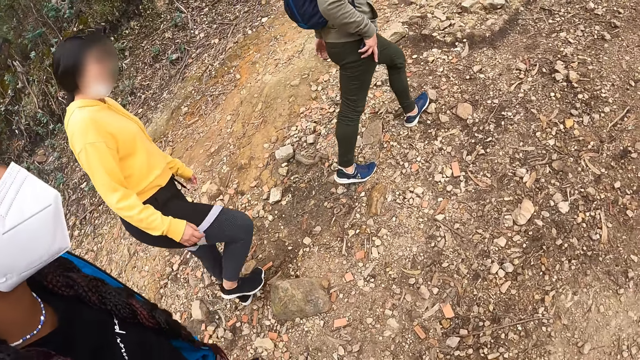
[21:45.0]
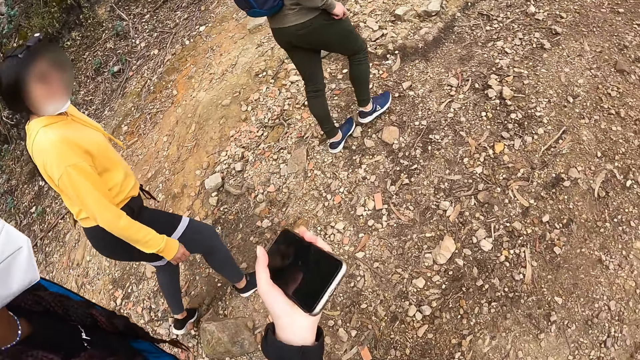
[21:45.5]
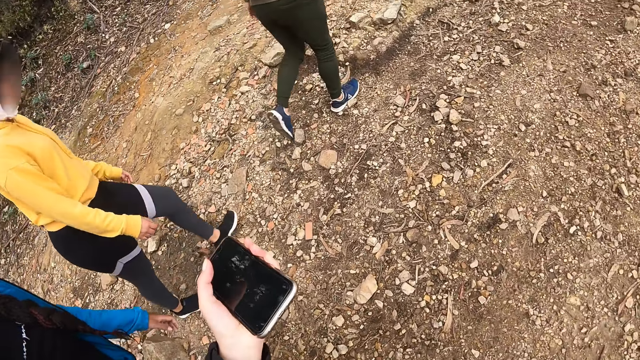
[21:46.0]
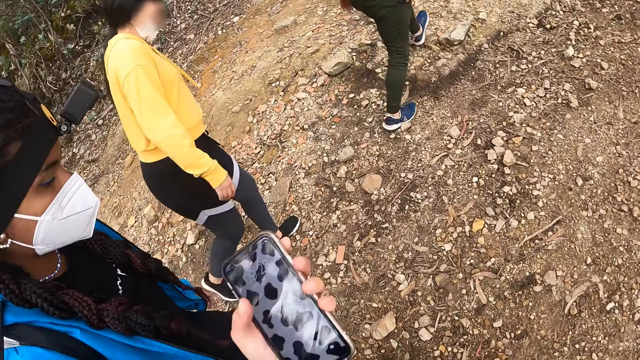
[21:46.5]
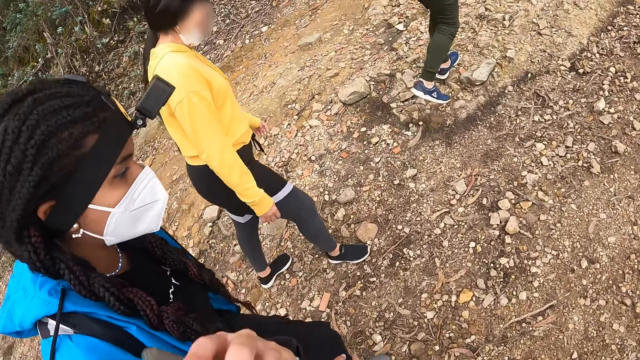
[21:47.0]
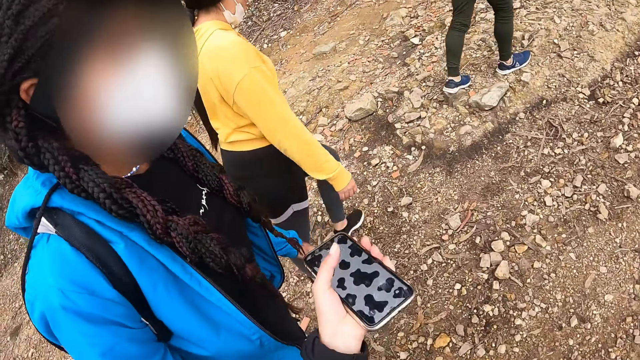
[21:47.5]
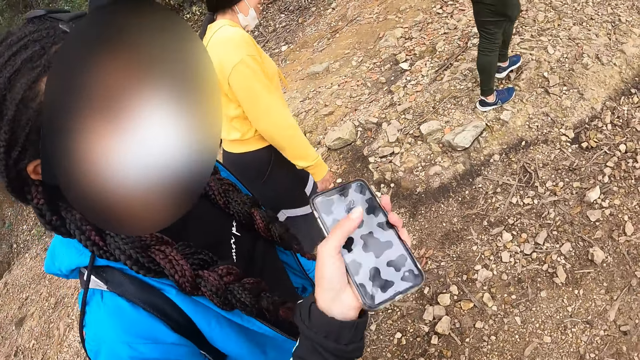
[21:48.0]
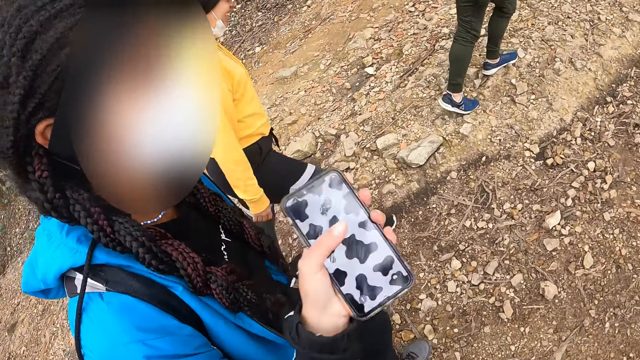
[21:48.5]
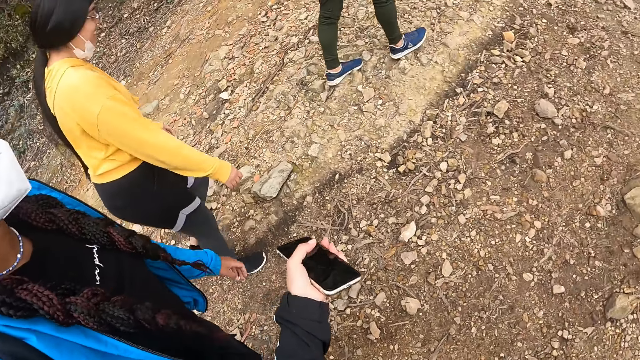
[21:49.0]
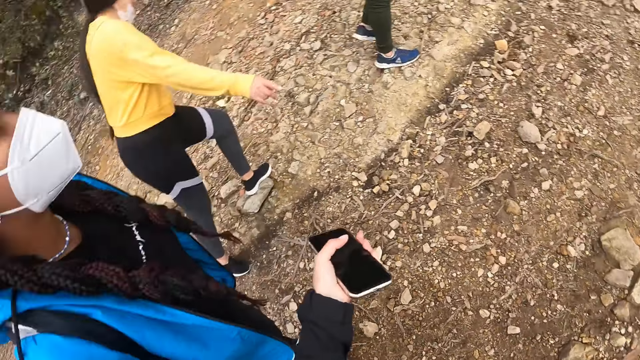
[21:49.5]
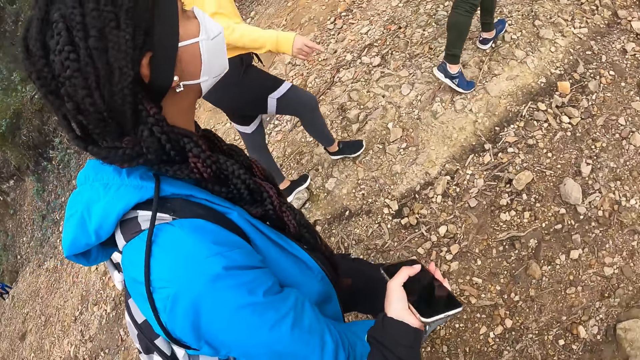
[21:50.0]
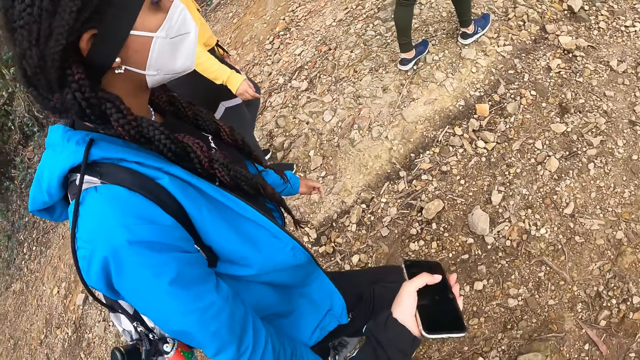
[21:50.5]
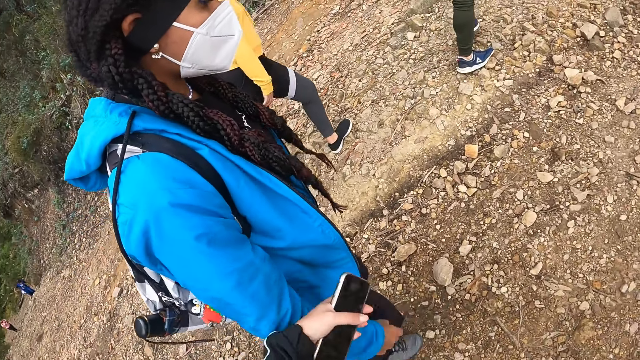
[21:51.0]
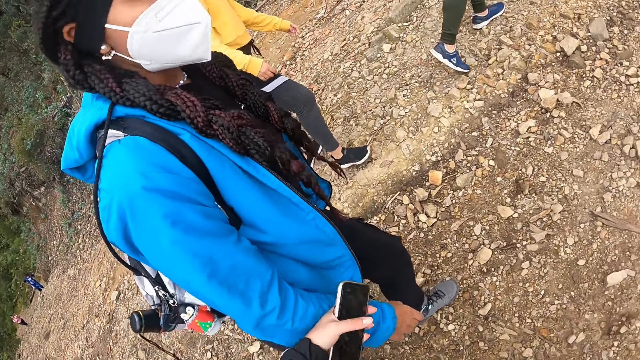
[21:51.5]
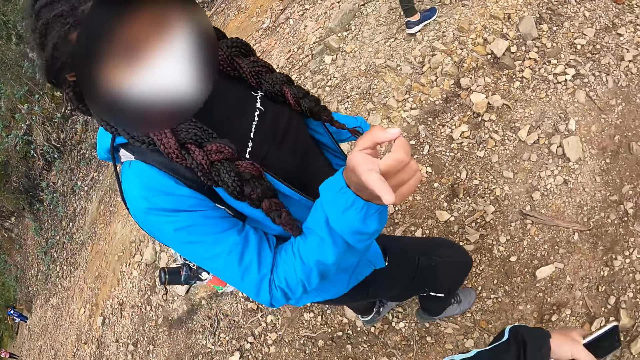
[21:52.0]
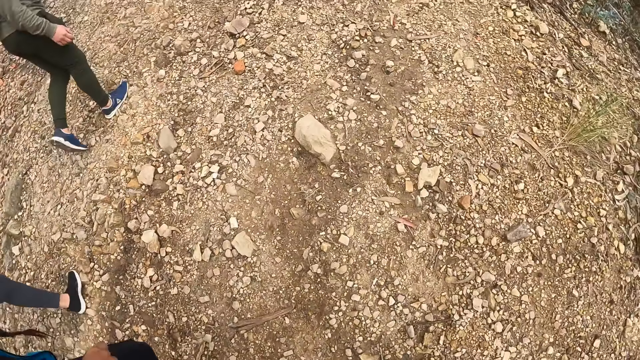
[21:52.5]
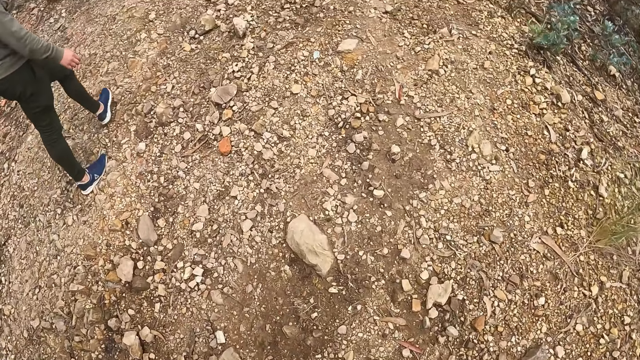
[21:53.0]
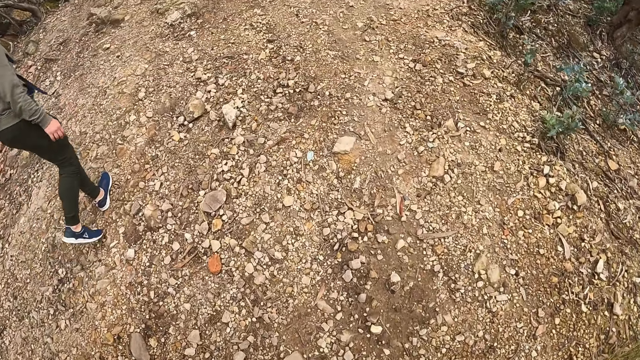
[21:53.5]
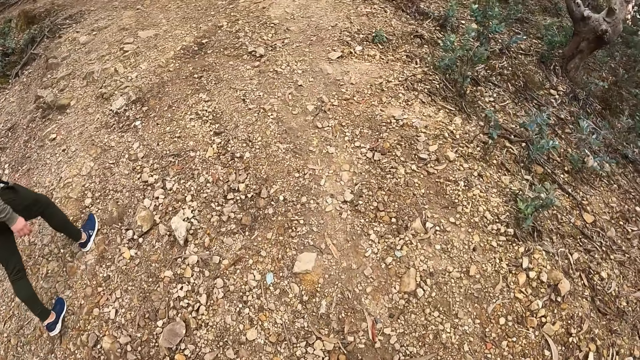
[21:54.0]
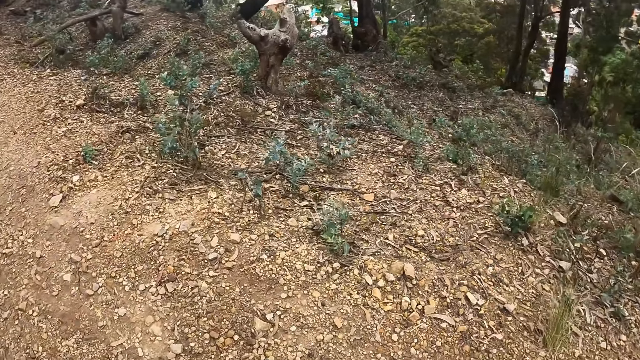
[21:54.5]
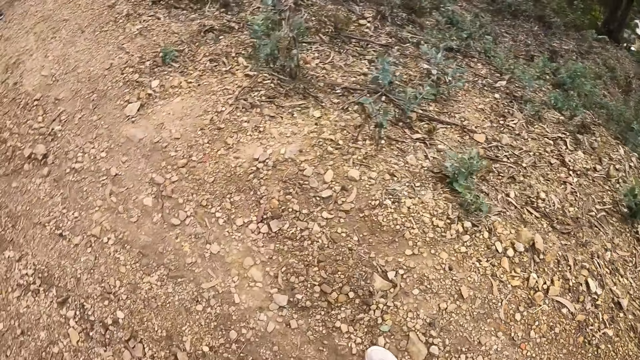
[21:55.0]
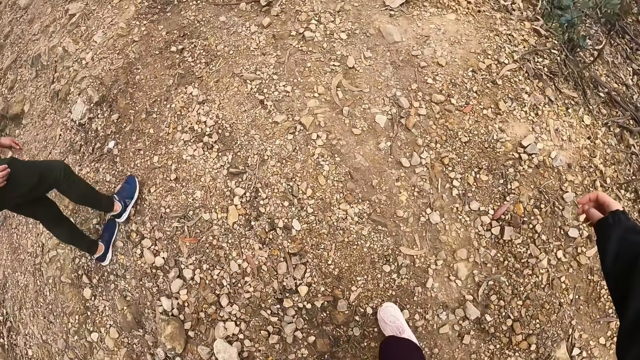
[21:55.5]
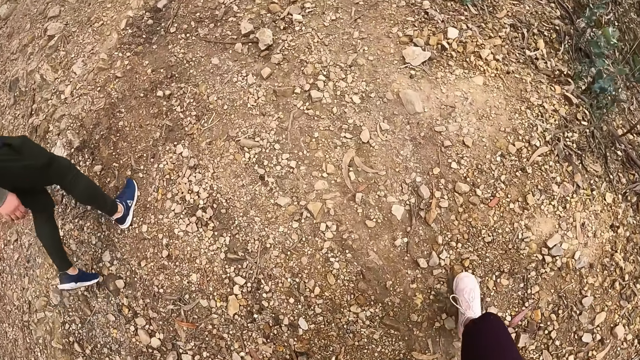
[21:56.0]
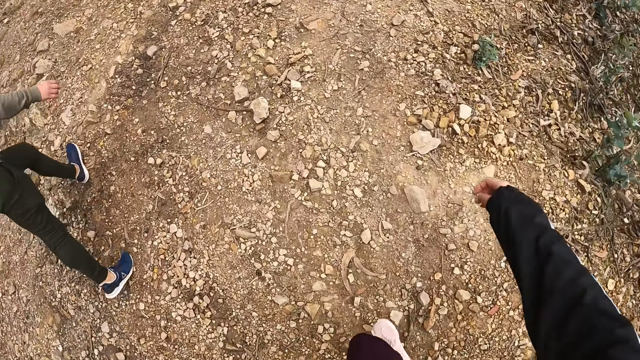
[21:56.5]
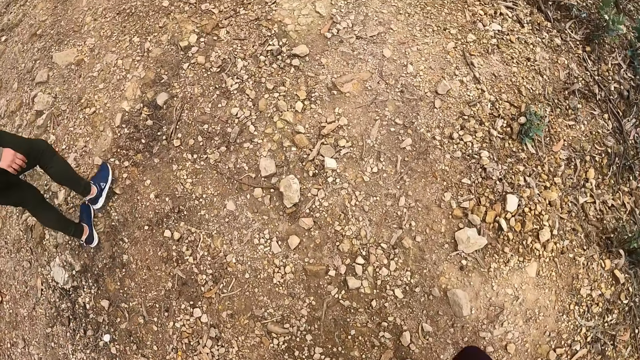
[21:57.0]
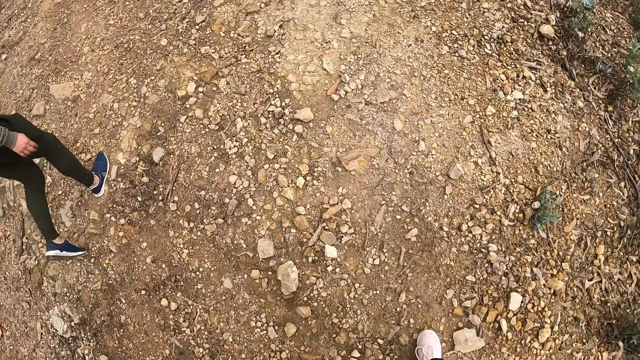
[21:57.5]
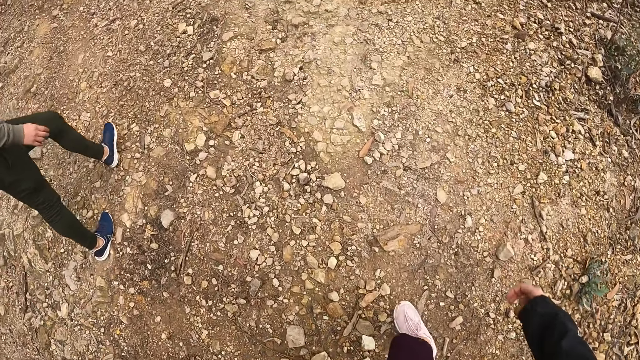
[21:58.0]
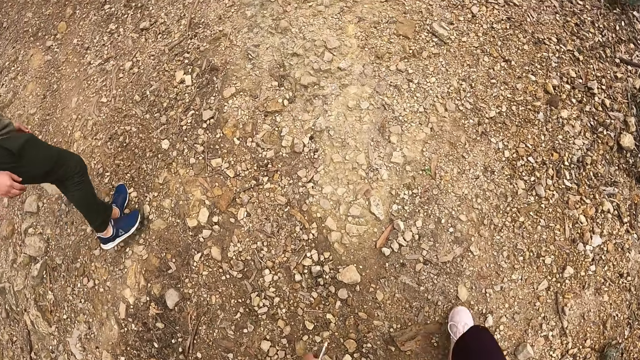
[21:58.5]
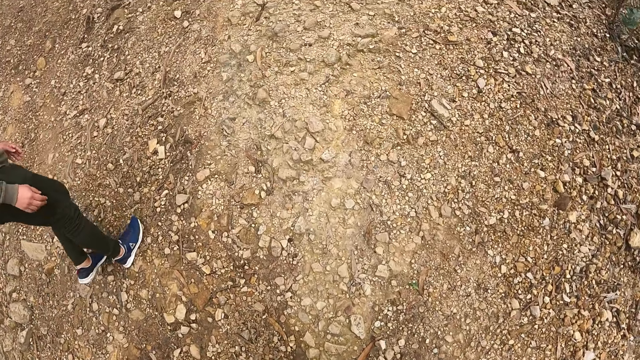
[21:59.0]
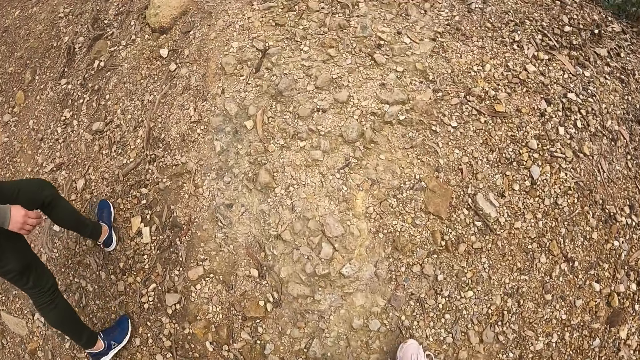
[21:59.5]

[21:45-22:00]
The camera wearer looks around the forest. They walk around the forest.

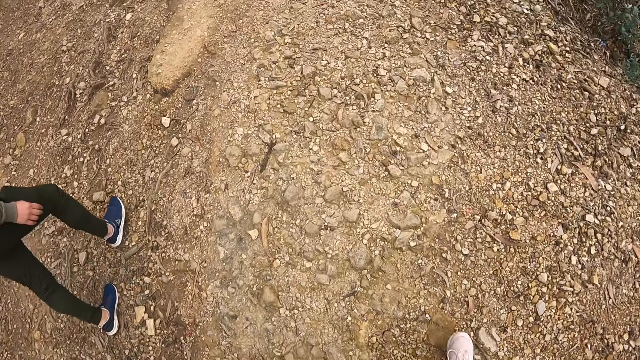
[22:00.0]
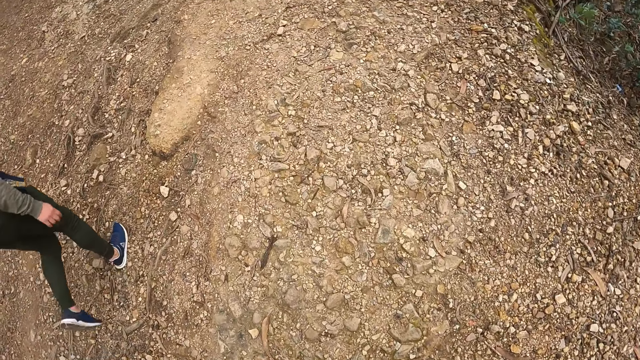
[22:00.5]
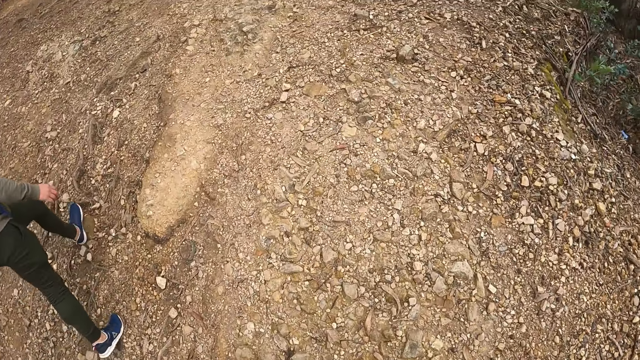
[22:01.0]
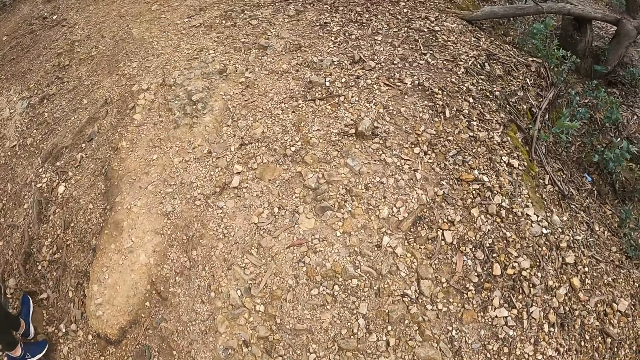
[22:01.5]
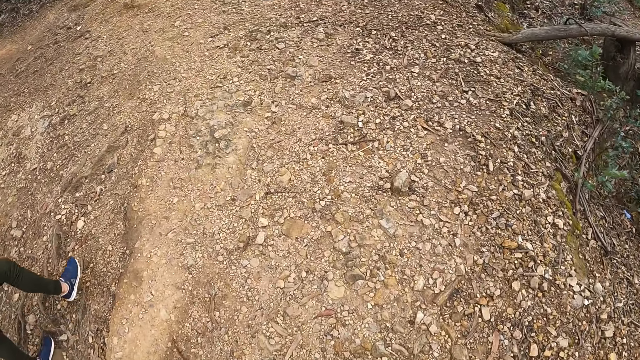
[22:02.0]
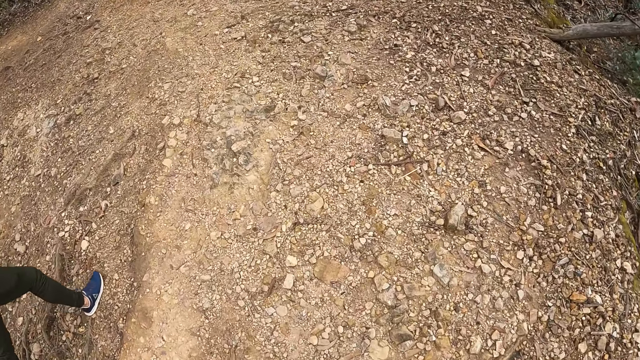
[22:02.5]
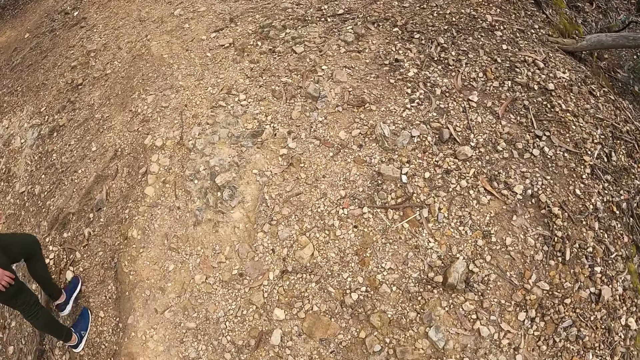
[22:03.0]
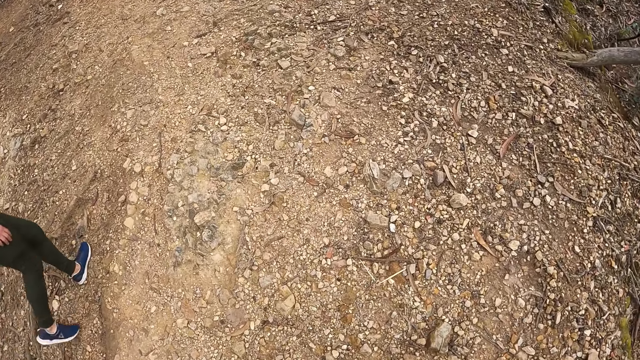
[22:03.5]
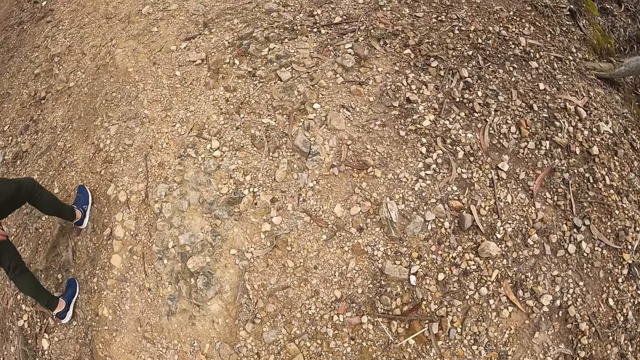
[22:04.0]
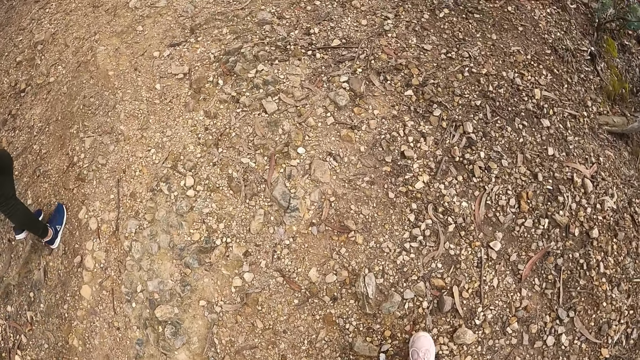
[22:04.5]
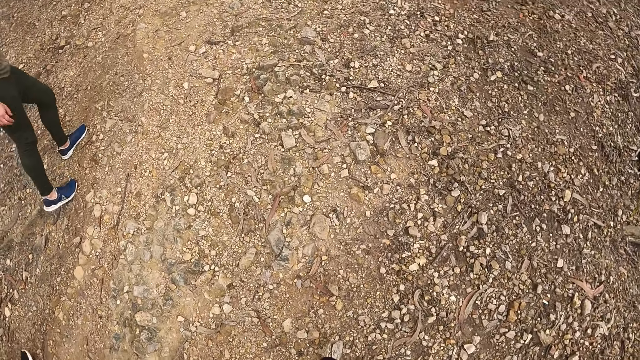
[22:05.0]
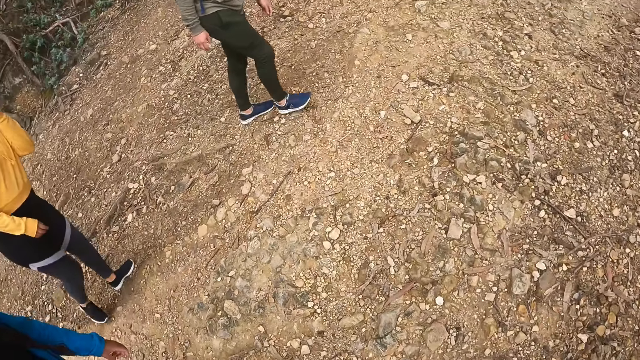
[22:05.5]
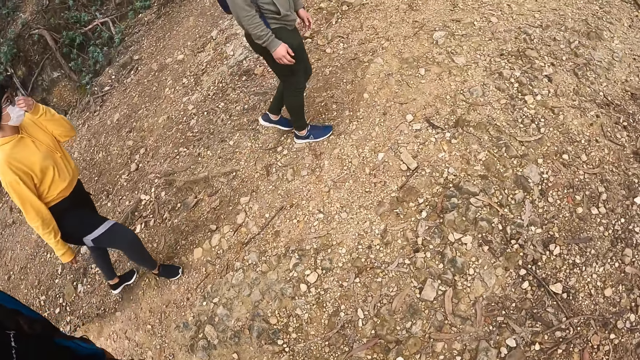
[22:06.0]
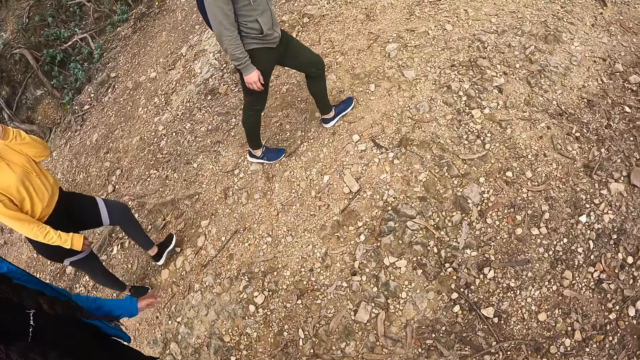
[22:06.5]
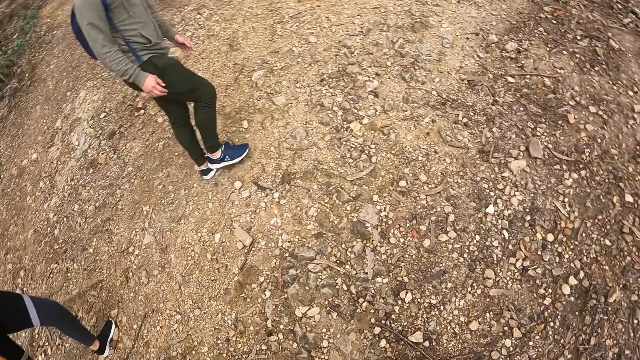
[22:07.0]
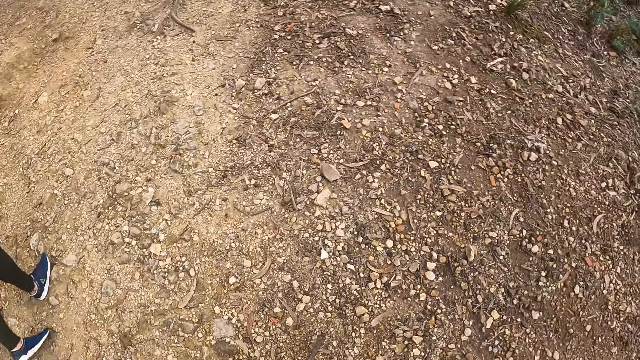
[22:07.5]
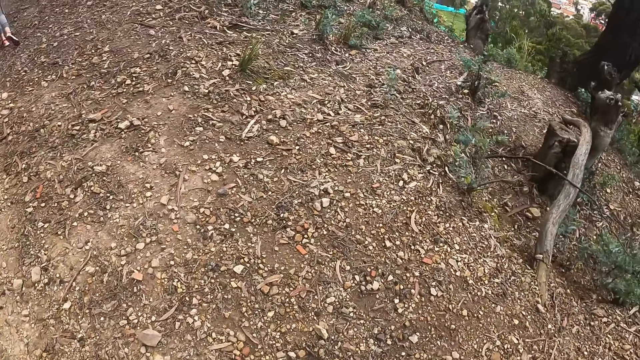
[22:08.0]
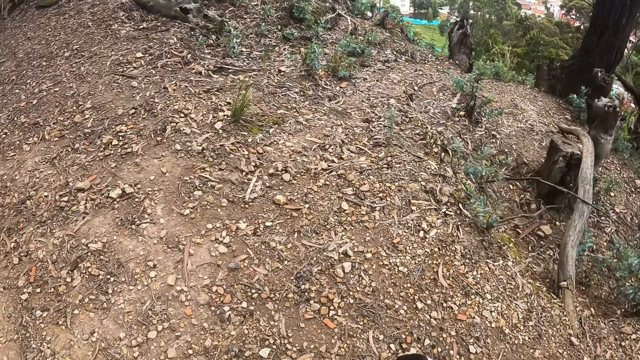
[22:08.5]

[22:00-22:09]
A woman walks around the forest with a man. The camera wearer walks around the forest. They look around the forest.
